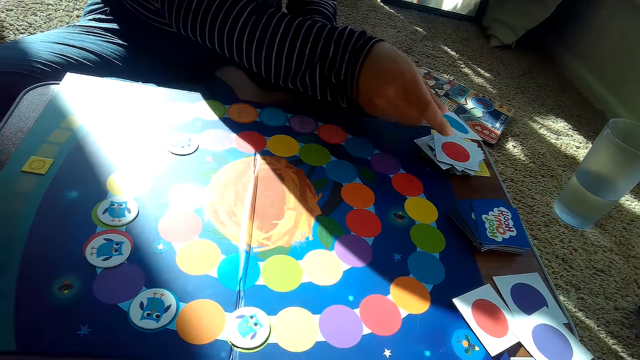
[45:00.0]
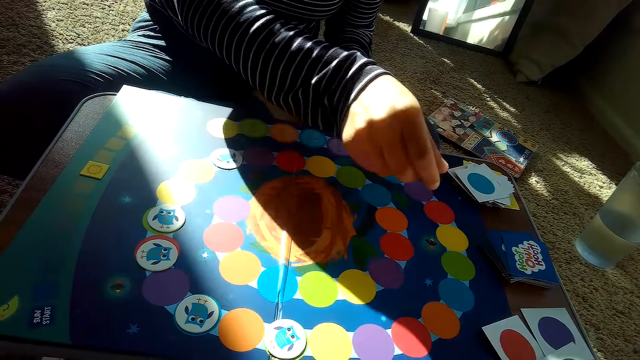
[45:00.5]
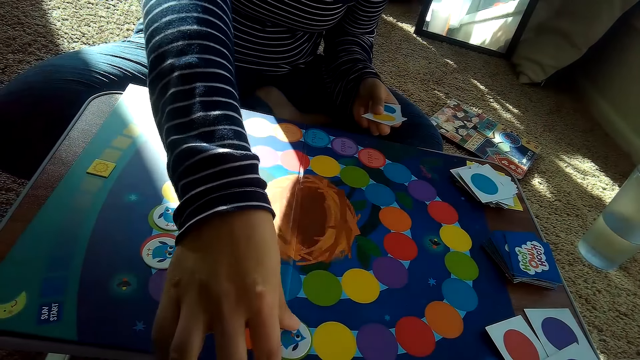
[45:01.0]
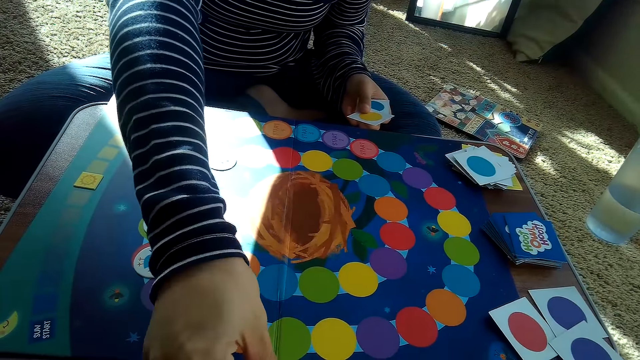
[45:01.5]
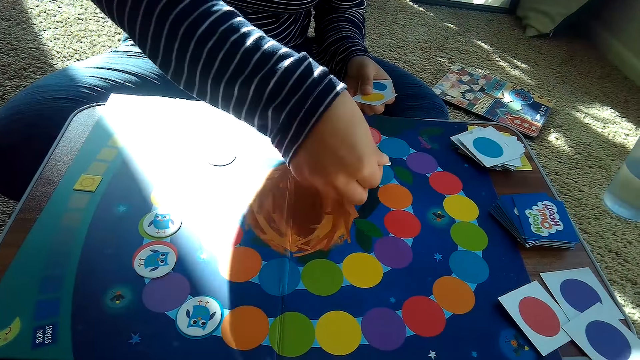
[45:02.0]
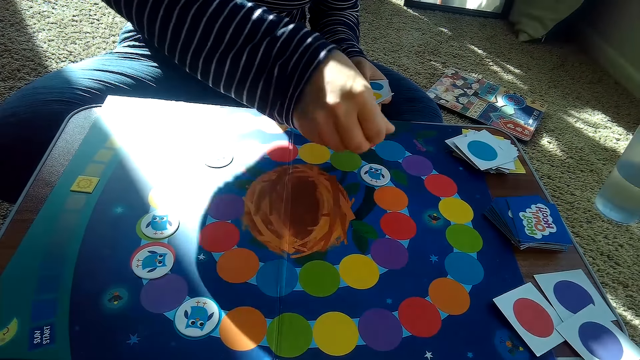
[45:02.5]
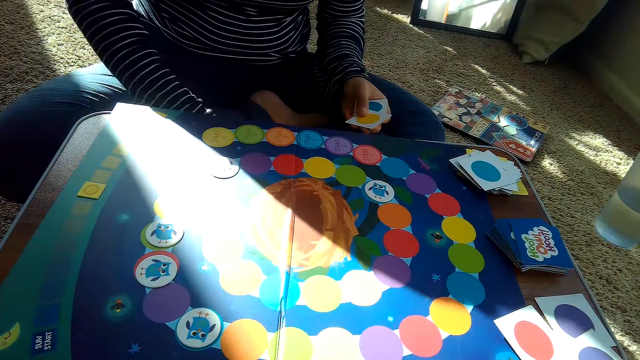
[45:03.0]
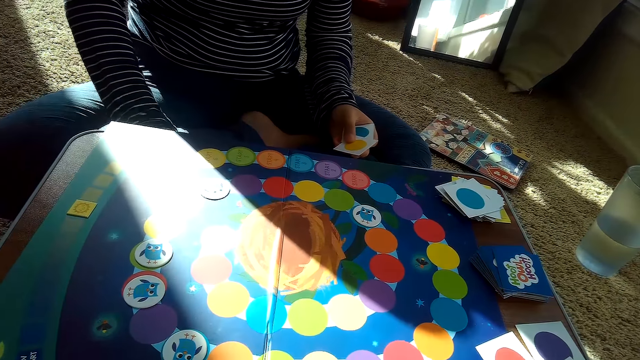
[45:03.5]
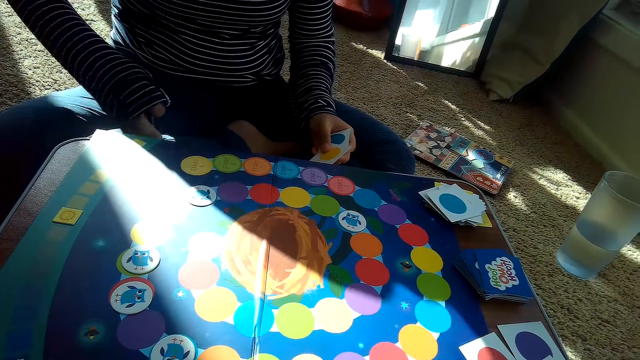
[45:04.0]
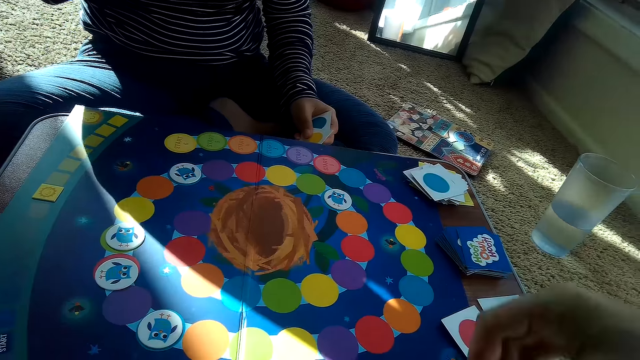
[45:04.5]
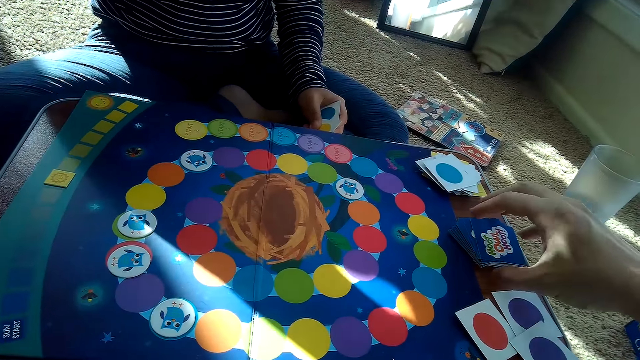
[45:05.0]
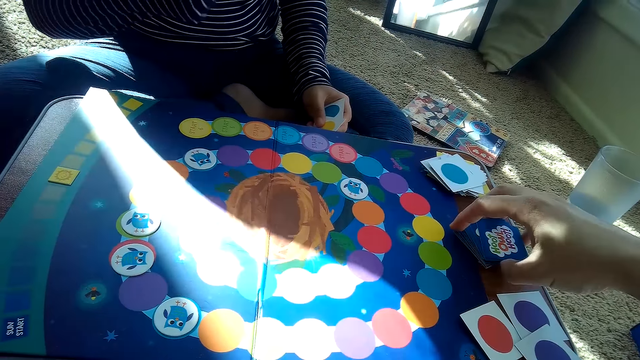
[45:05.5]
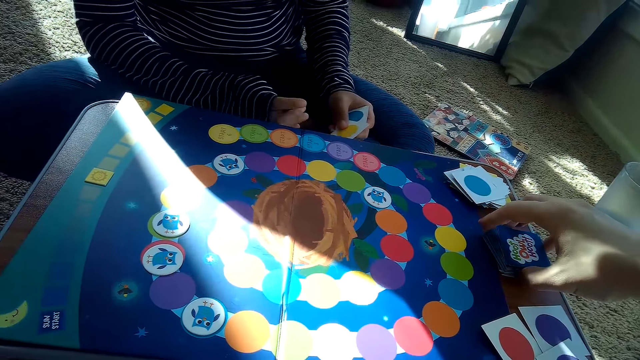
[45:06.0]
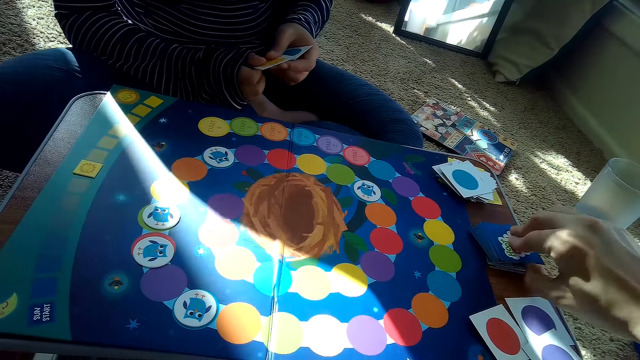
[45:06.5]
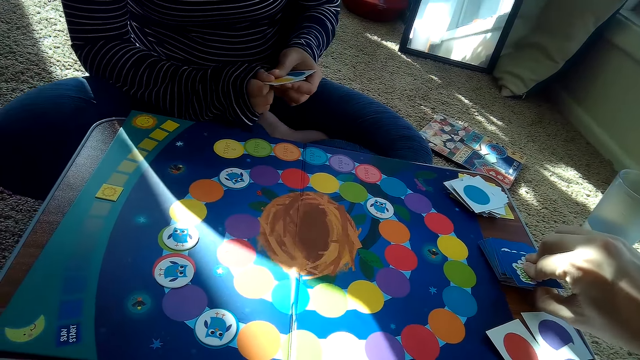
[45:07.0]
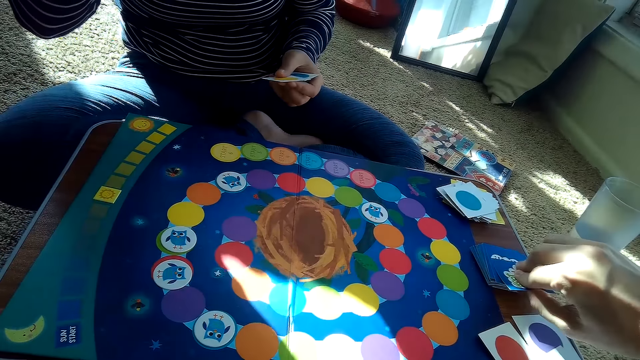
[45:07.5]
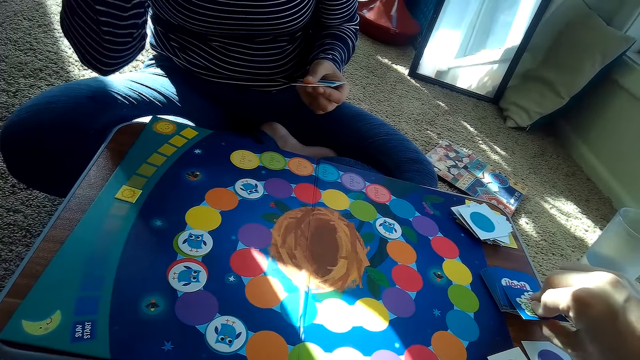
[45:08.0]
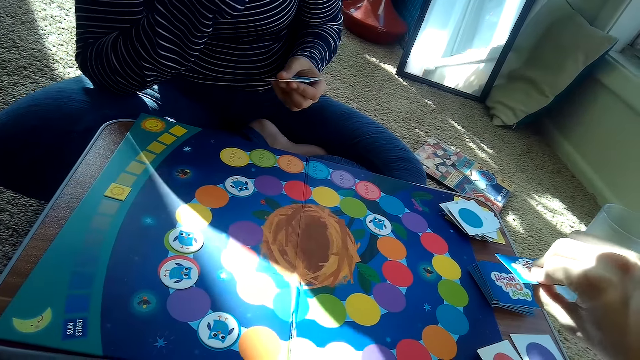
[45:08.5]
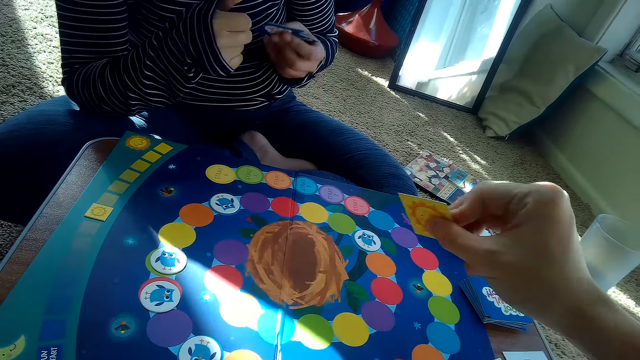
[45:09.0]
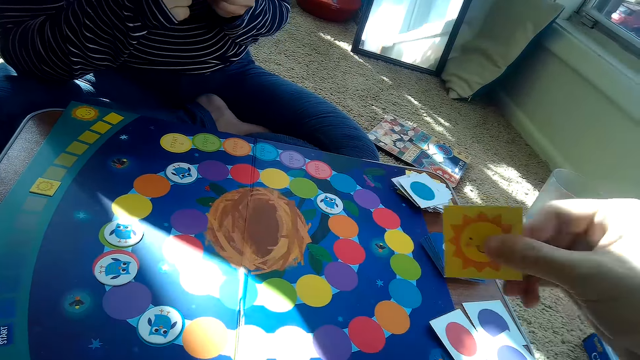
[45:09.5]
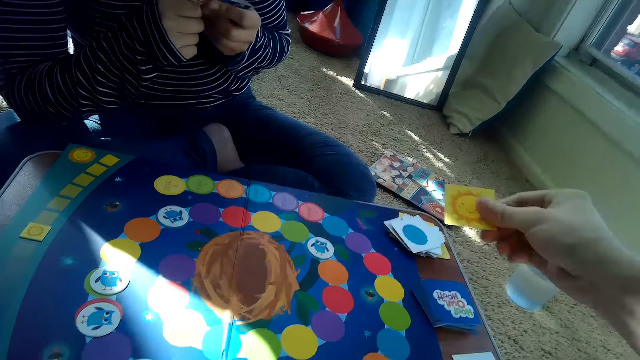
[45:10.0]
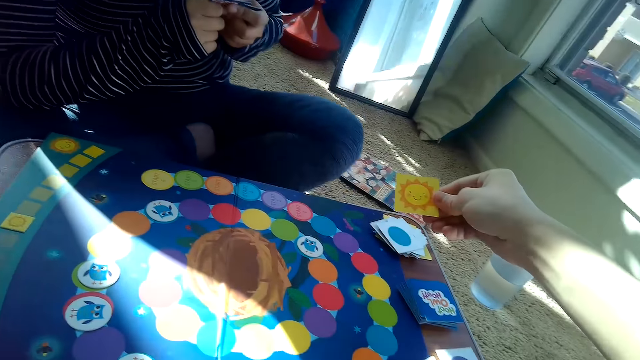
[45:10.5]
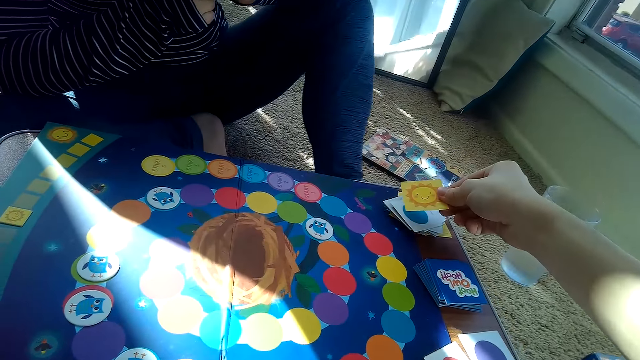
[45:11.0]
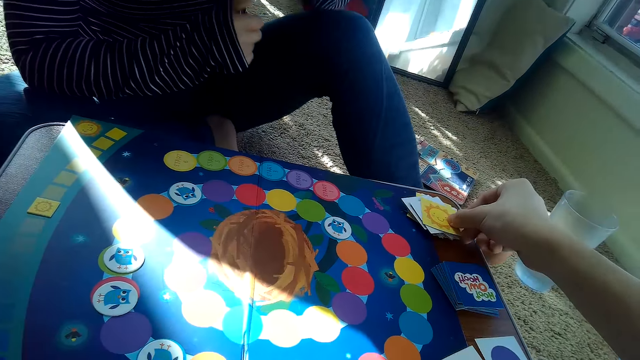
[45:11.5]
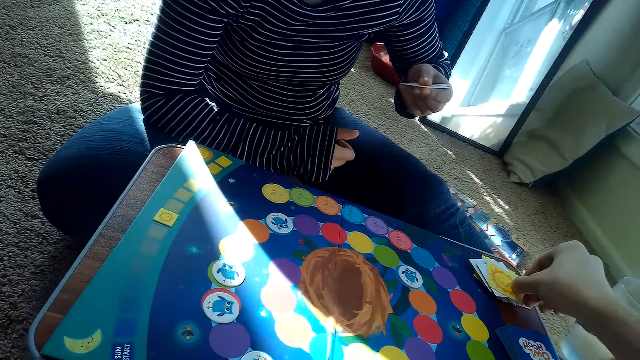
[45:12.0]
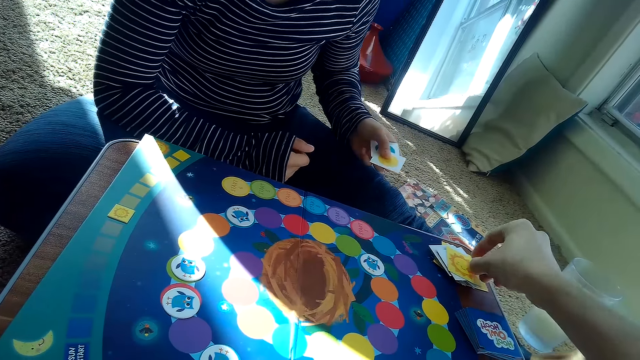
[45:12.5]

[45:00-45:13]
The partner places a card on top of her stack of cards on the table with her right hand. She adjusts the chip on the game board with her right hand. She picks a card. She places the card on the game board. The camera wearer aligns the cards. He picks a card from the stack of cards on the table with his right hand. The partner moves her hand. The camera wearer places a card on his partner's stack of cards with his right hand.

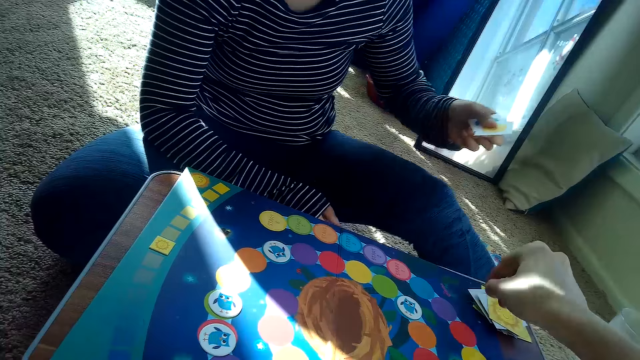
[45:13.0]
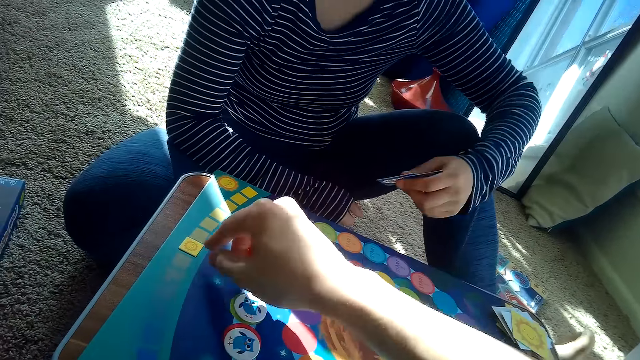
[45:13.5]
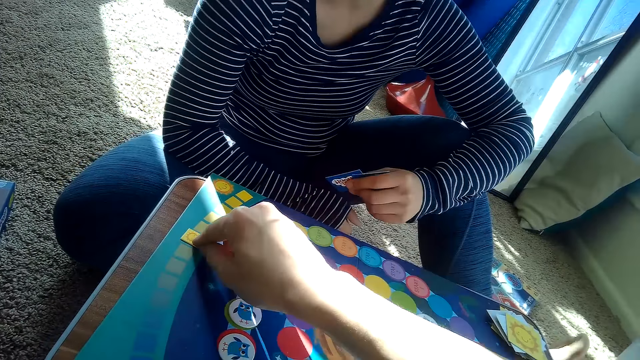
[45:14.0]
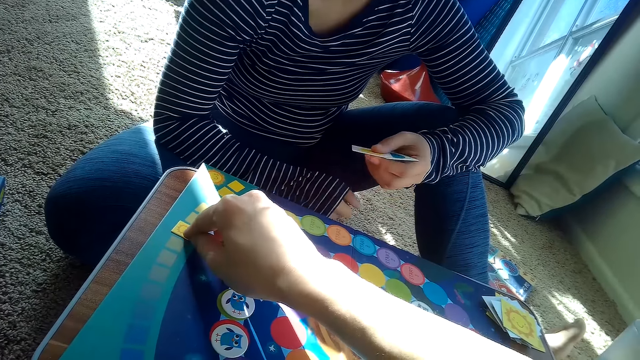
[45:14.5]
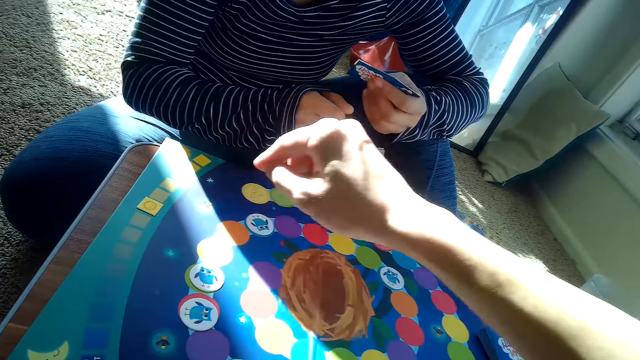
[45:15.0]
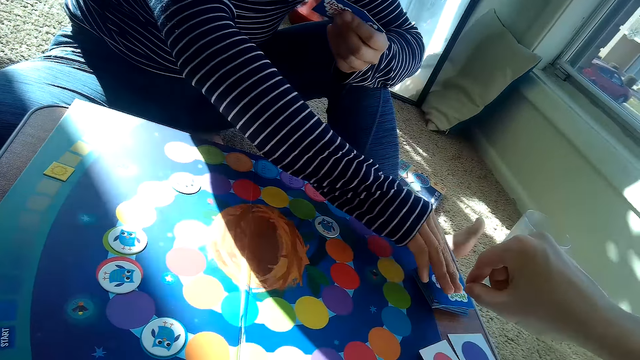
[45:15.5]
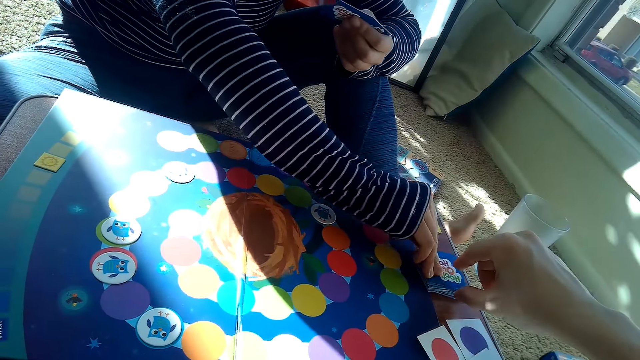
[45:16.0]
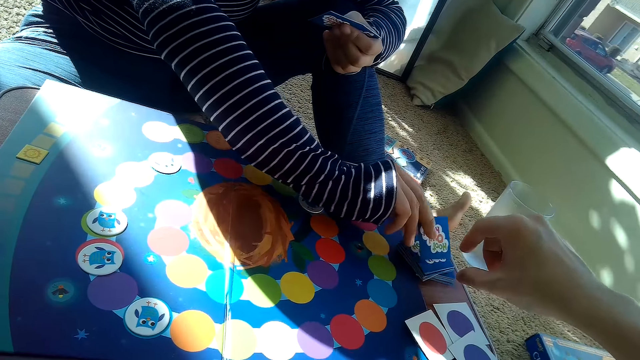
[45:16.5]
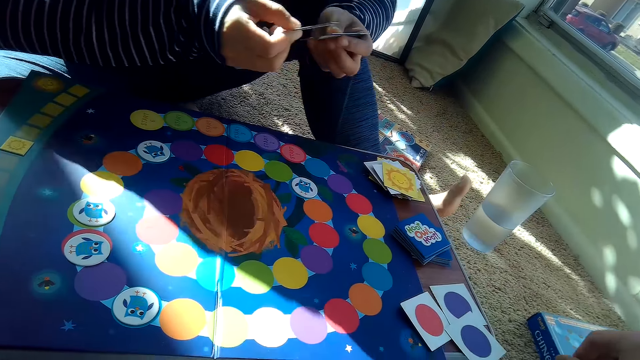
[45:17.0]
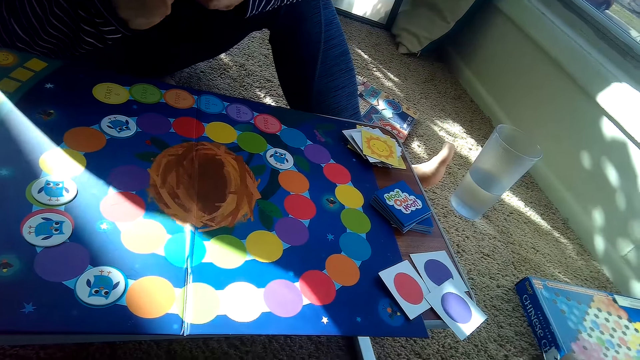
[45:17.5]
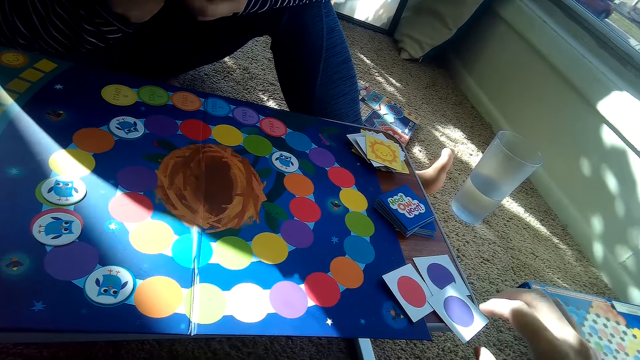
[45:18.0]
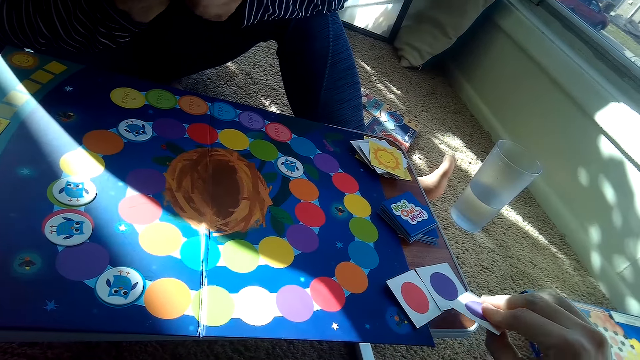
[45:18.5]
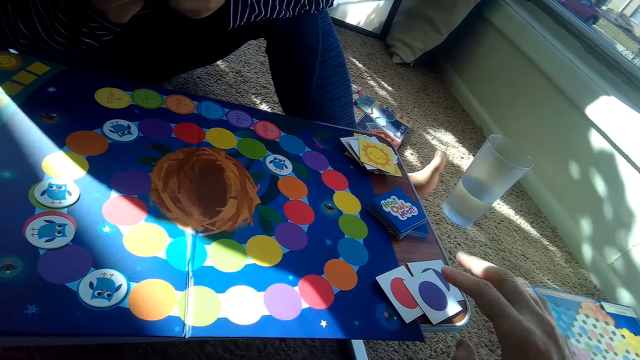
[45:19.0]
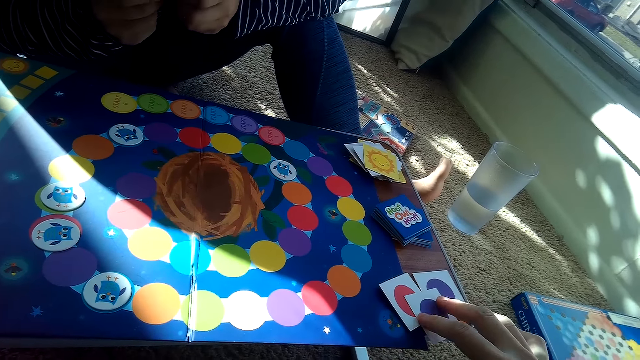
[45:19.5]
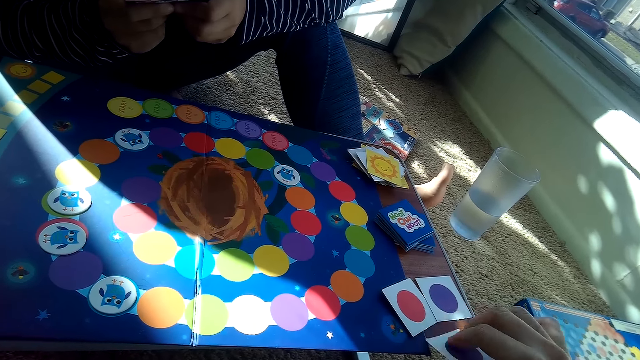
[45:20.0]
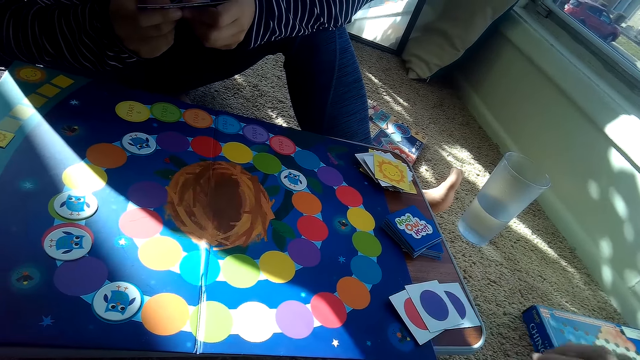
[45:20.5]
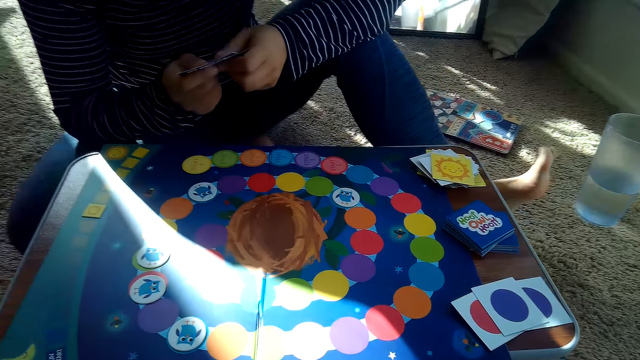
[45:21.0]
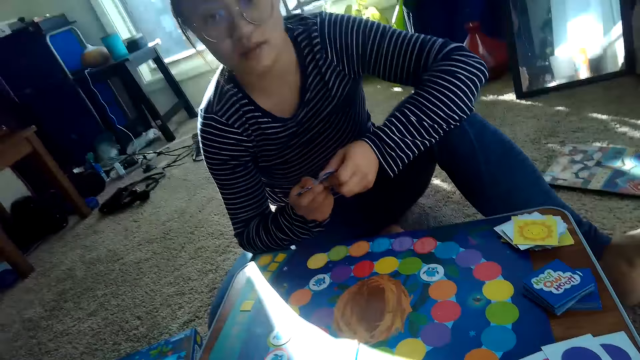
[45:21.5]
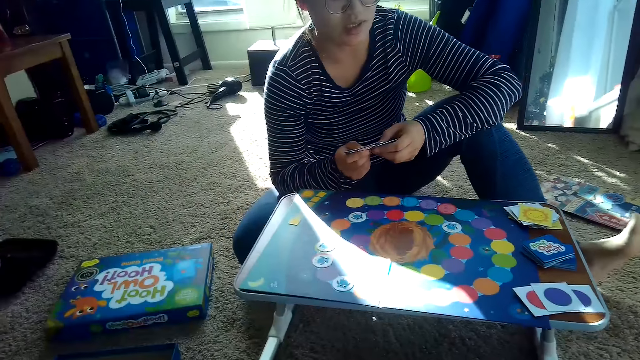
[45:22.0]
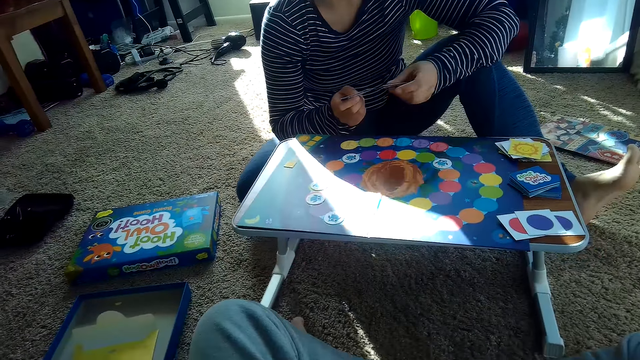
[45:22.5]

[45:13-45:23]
The camera wearer adjusts the chip on the game board with his right hand. He moves a card on the game board. The partner picks a card from the stack of cards on the table with her right hand. The camera wearer picks a card from his stack of cards on the table with his right hand. He drops the card on the table with his right hand.
